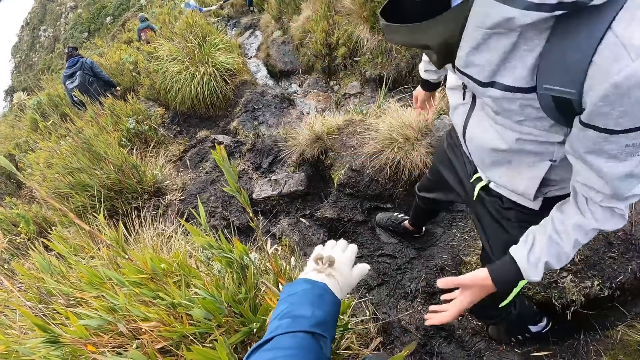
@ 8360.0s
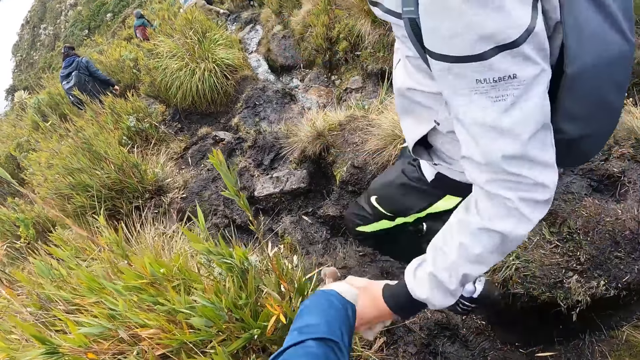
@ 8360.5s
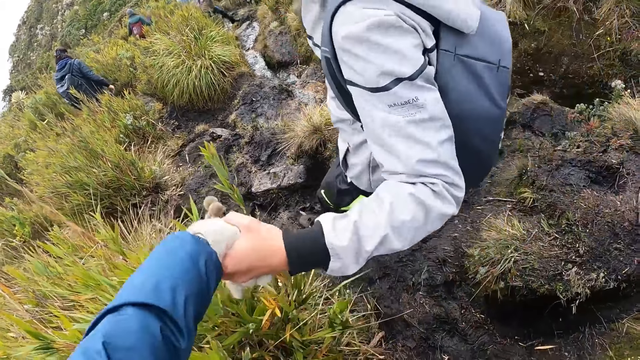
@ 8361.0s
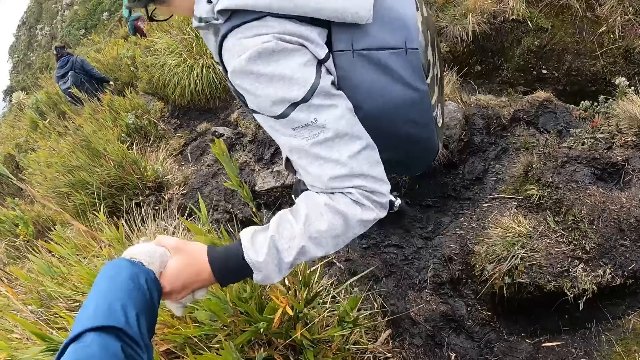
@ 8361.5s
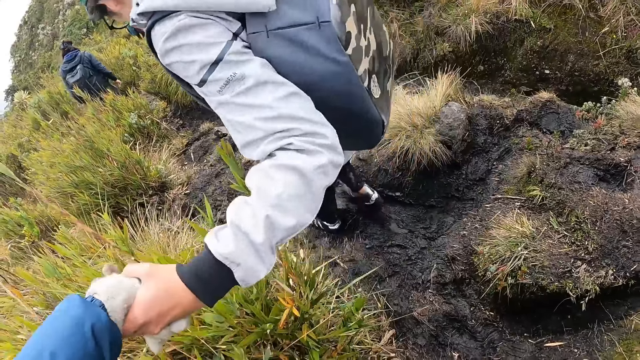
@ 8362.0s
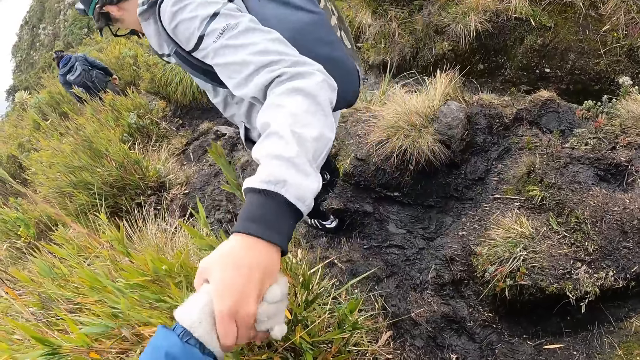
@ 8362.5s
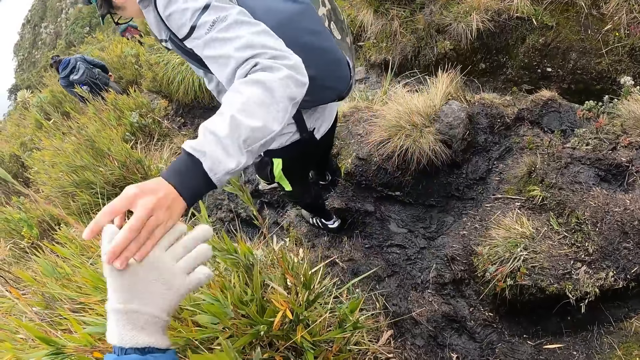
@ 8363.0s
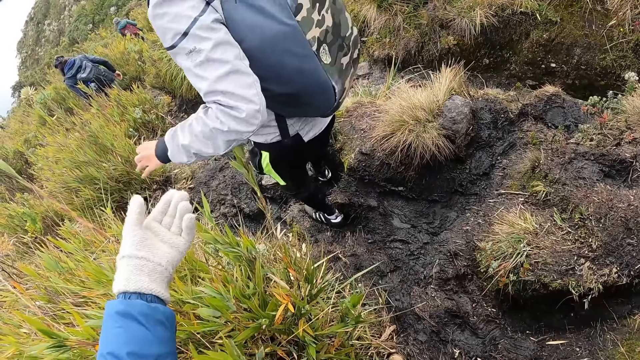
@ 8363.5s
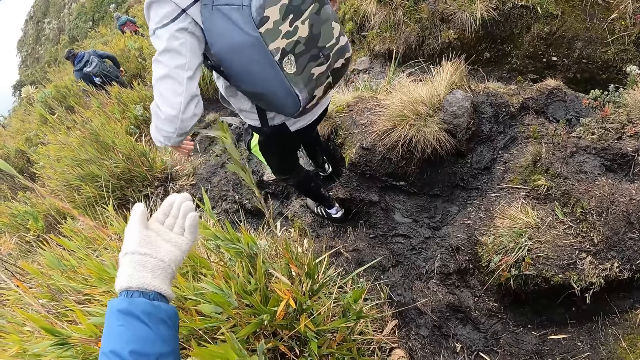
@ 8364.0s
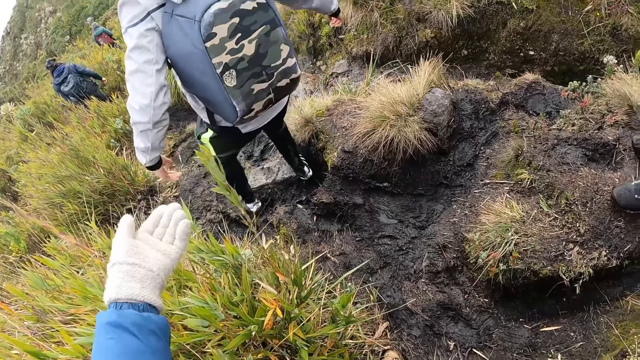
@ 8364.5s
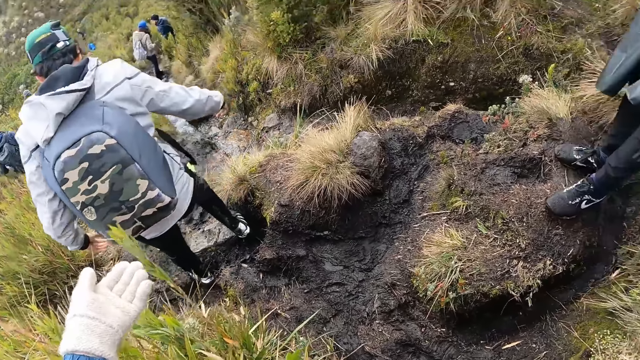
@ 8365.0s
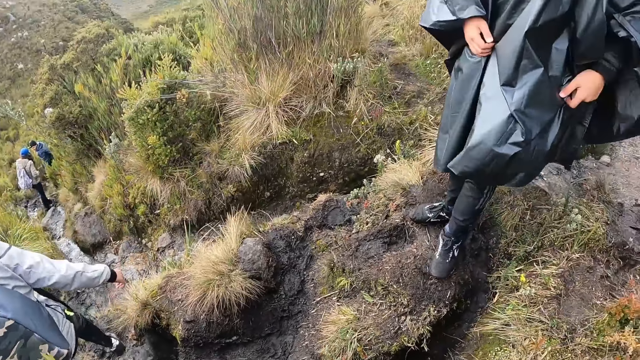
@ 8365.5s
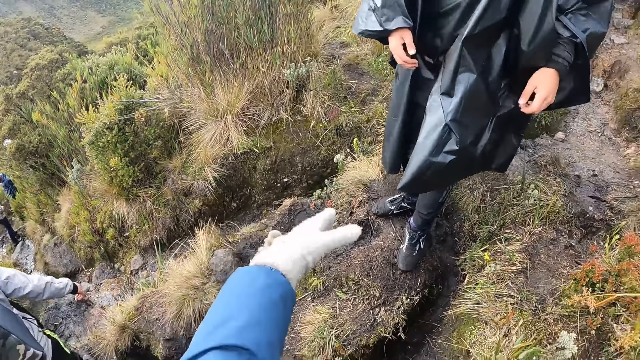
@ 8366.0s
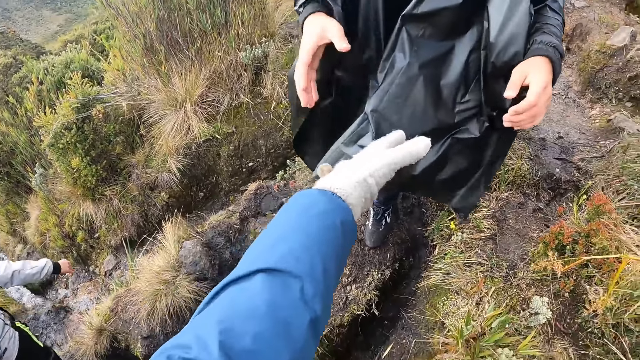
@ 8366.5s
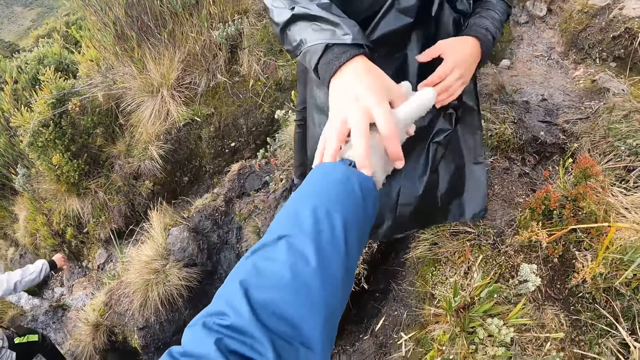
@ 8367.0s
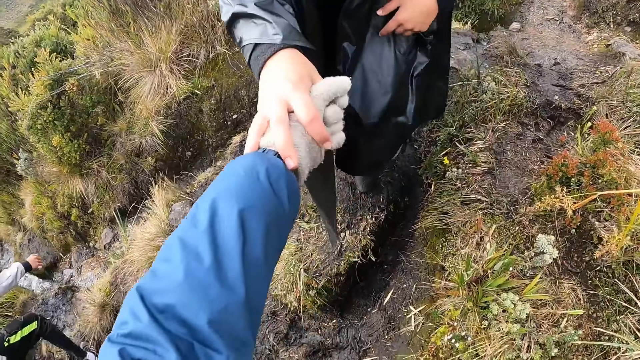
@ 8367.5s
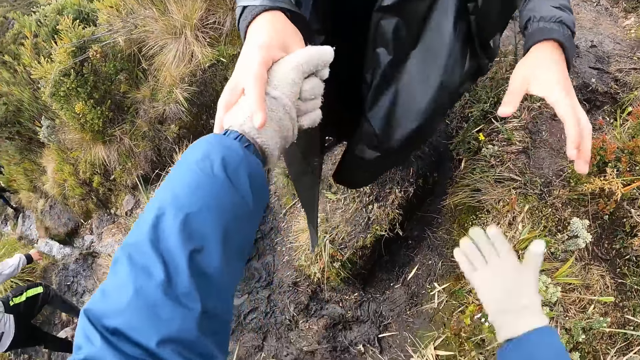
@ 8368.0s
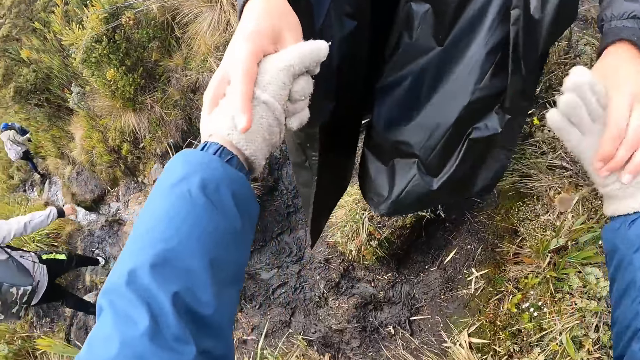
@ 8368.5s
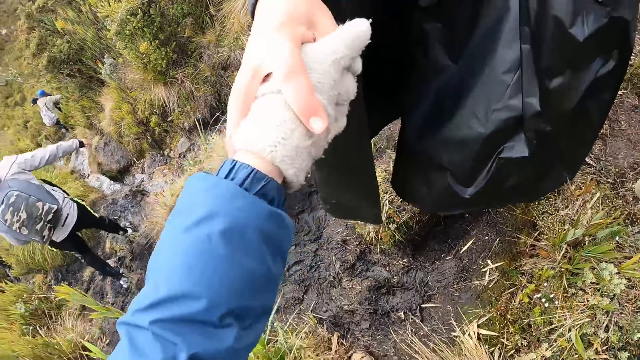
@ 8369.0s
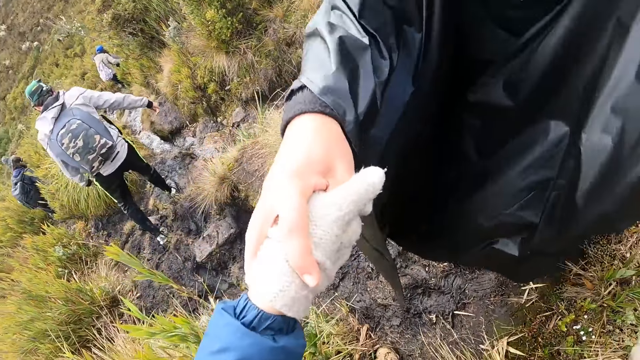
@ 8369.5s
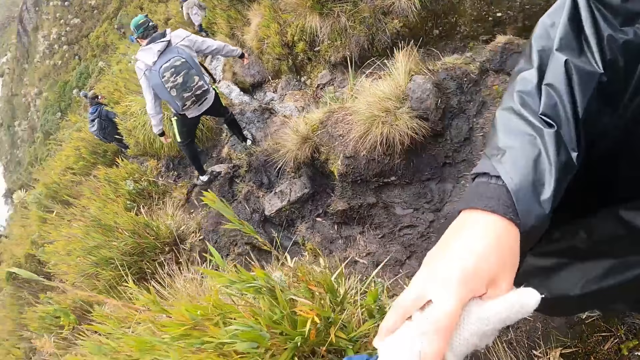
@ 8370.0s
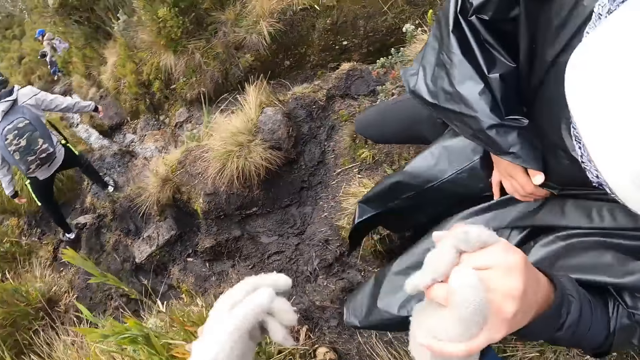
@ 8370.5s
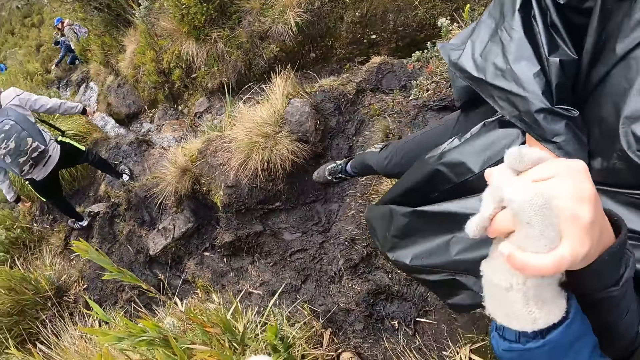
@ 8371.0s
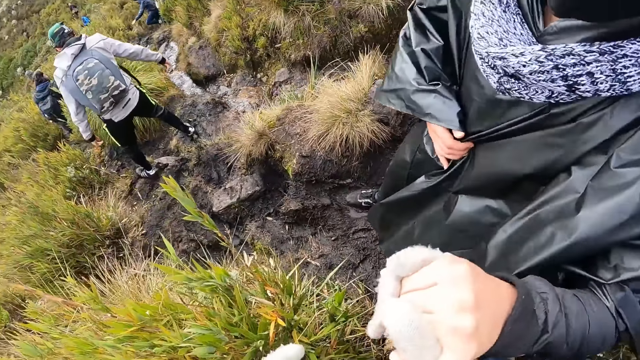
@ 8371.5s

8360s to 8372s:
A man holds the camera wearer's left hand with his left hand. The man walks towards the dam. A woman stands next to the camera wearer. The camera wearer stretches their hand towards the woman. The woman holds the camera wearer's left hand with her right hand. The woman holds the camera wearer's hands with her hands. The camera wearer supports the woman to walk down the dam.

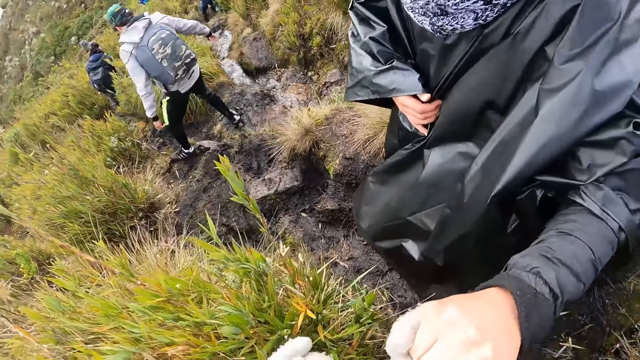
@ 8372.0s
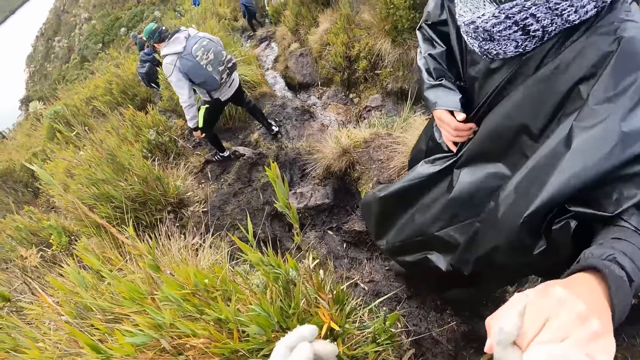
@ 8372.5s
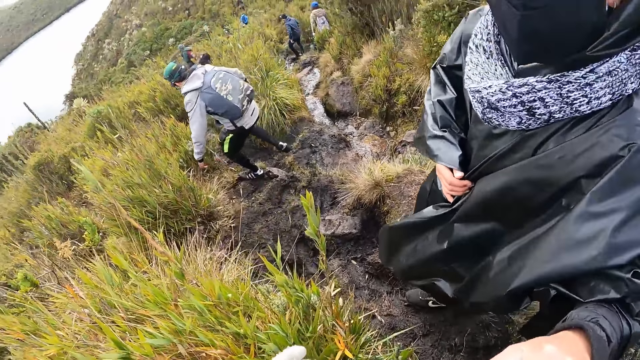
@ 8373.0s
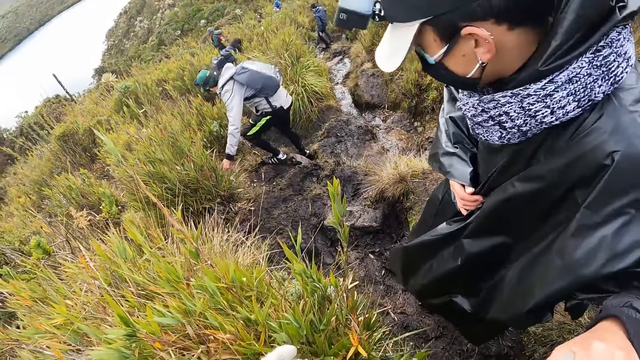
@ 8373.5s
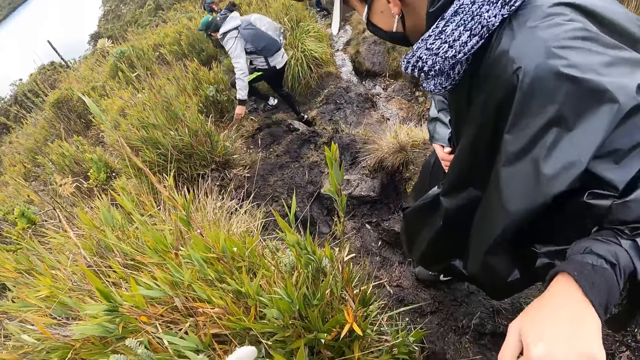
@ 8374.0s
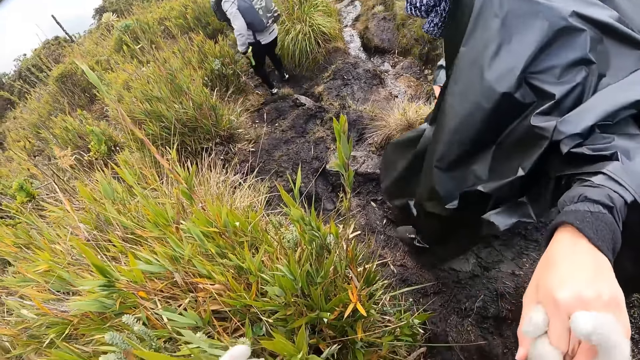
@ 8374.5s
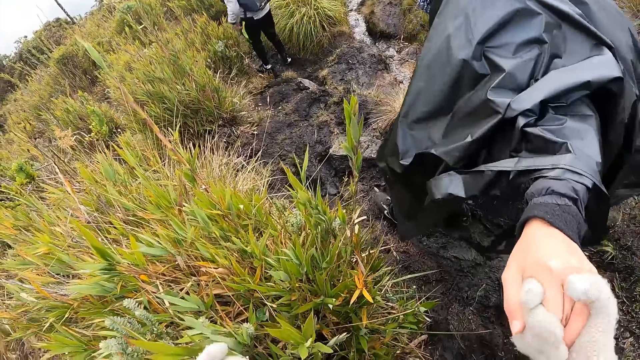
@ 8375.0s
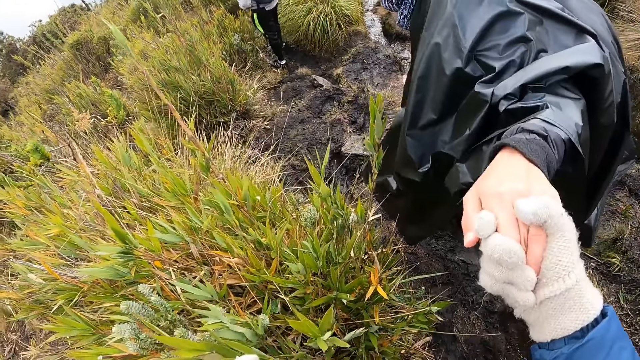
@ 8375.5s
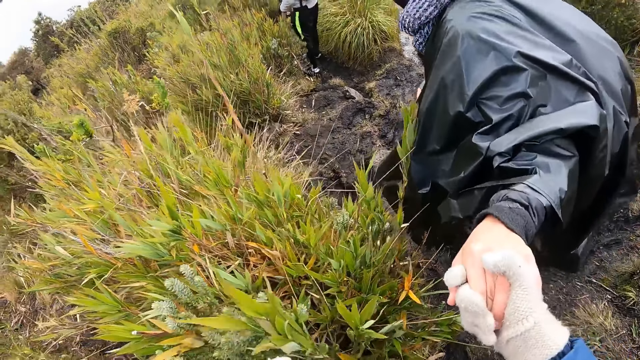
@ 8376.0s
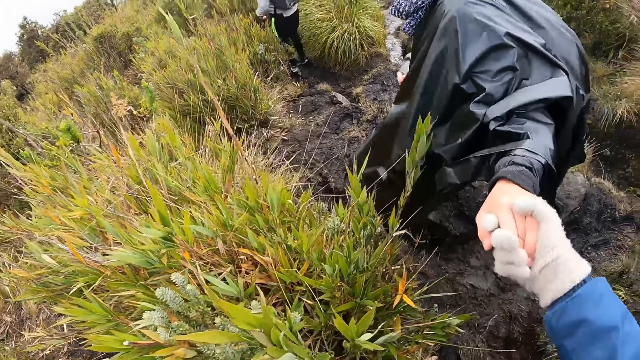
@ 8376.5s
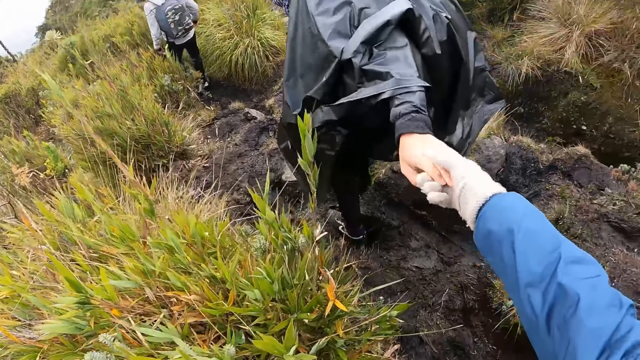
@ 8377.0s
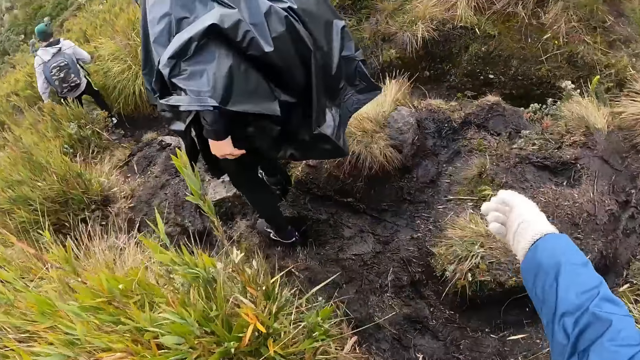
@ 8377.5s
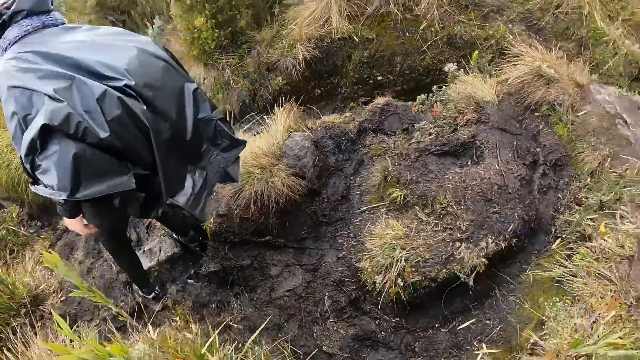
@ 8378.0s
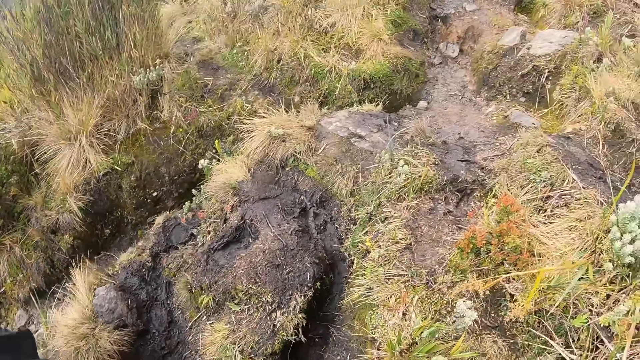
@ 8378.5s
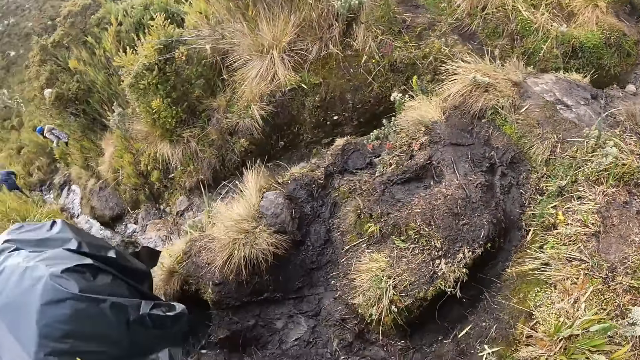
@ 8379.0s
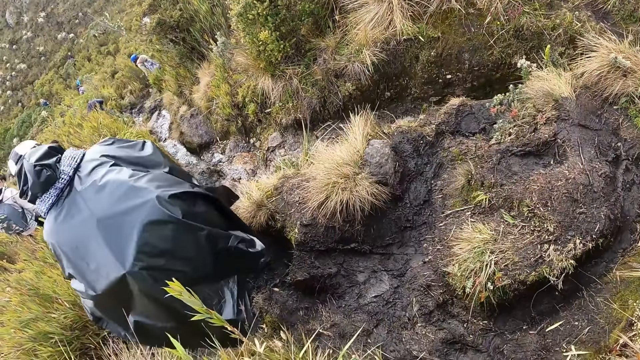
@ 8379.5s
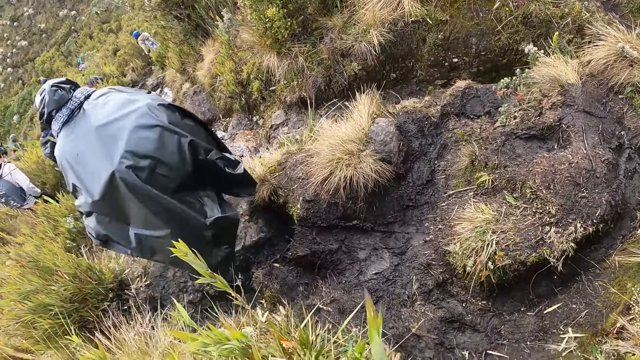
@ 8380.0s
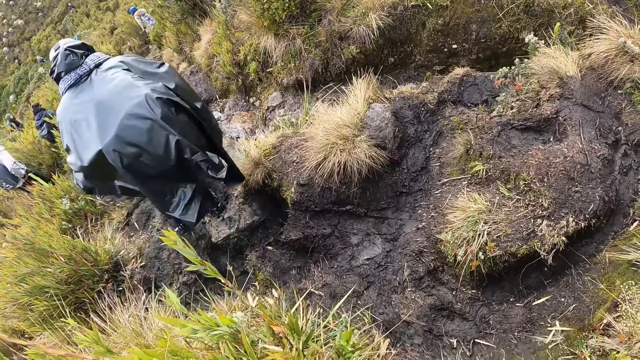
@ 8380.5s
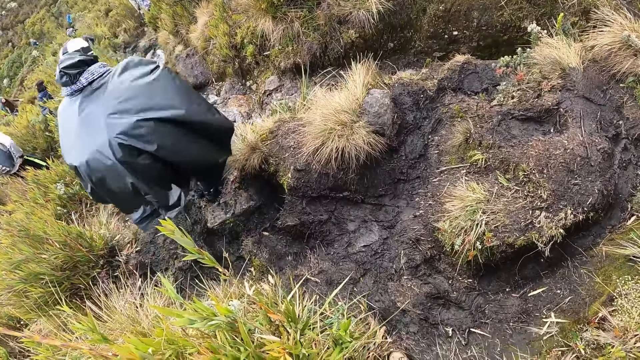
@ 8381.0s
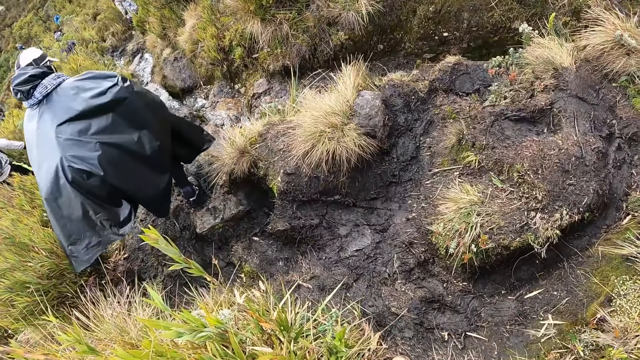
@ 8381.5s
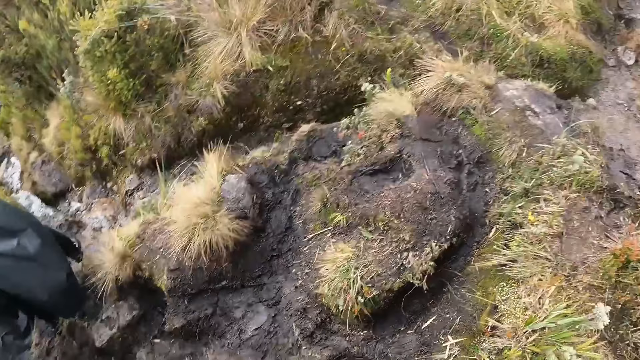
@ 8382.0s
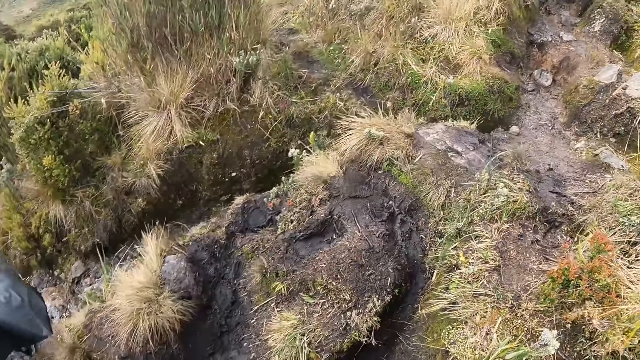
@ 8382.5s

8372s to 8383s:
A person holds his jacket and walks down the dam. The camera wearer stops holding hands with the person. They turn round and look at the person. The person walks down the dam.
